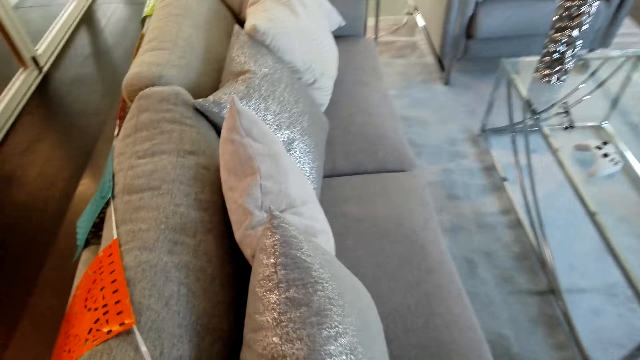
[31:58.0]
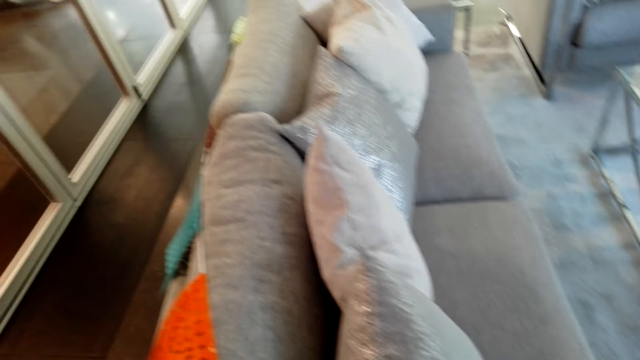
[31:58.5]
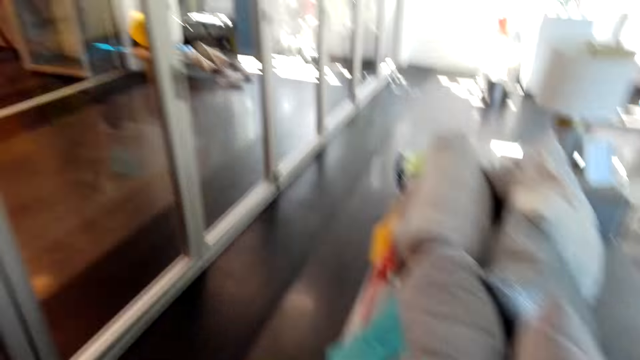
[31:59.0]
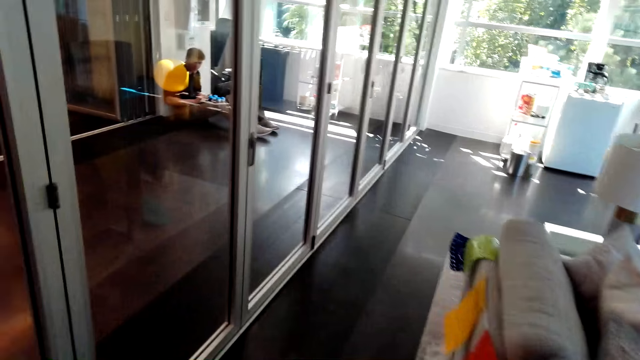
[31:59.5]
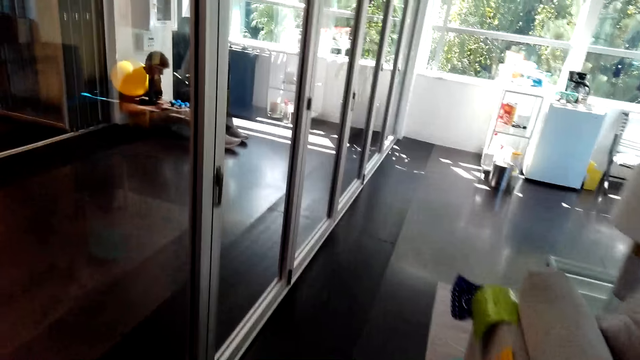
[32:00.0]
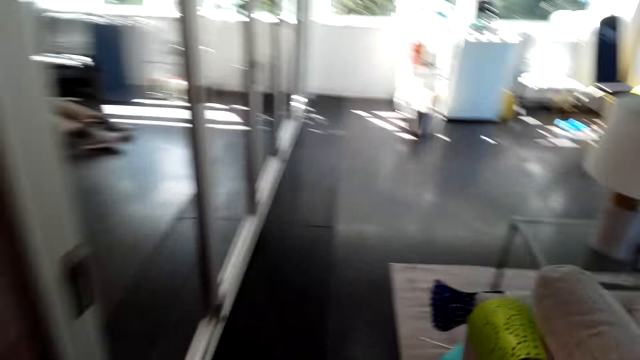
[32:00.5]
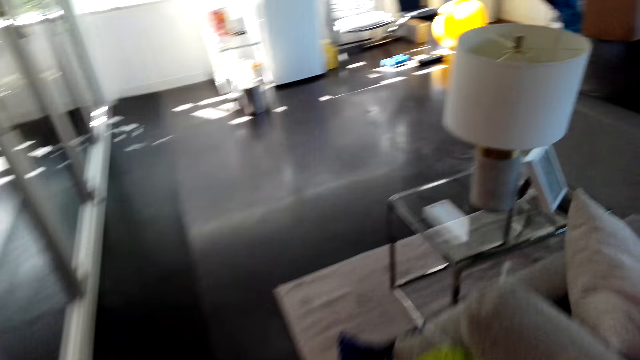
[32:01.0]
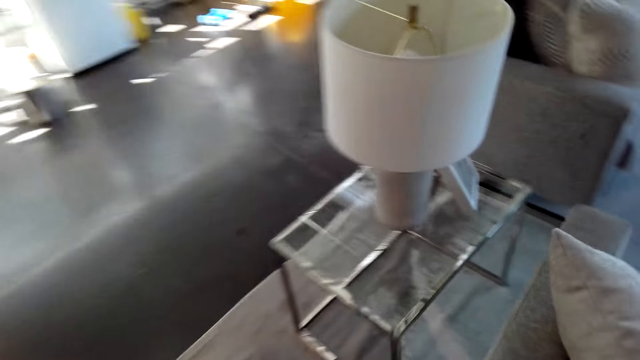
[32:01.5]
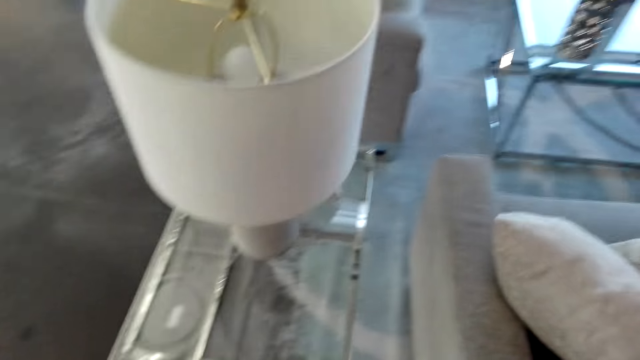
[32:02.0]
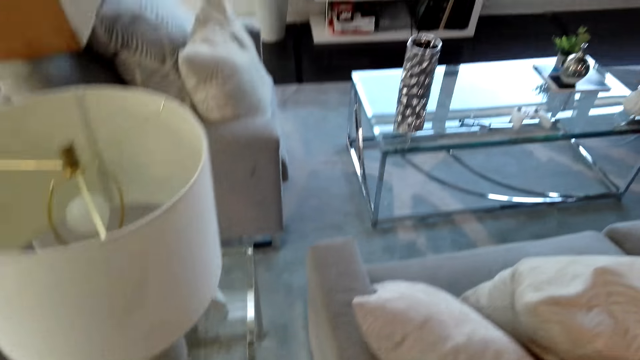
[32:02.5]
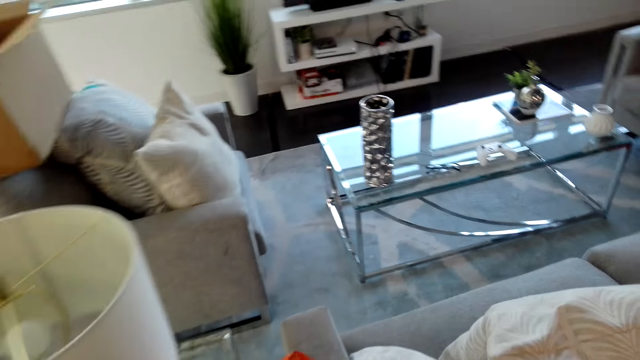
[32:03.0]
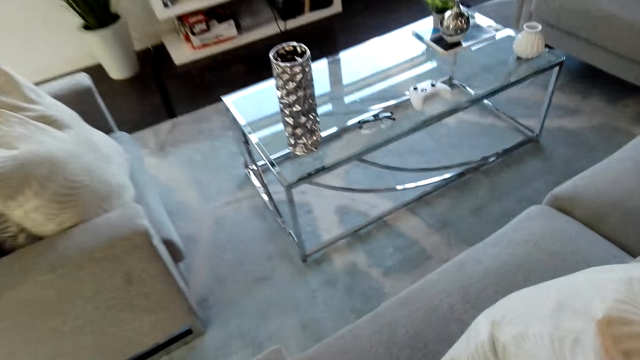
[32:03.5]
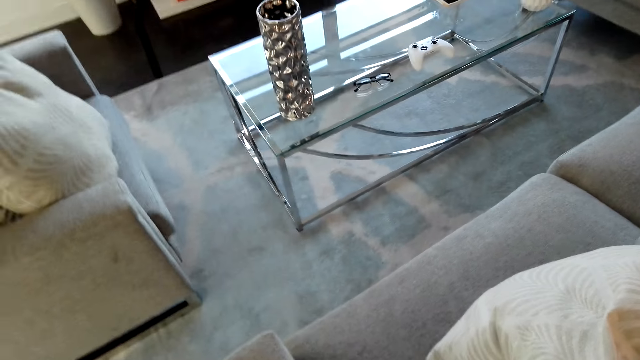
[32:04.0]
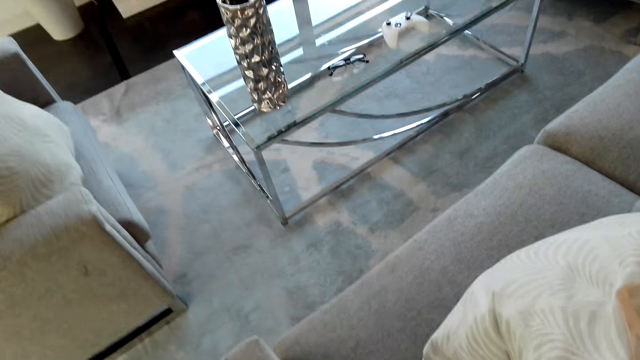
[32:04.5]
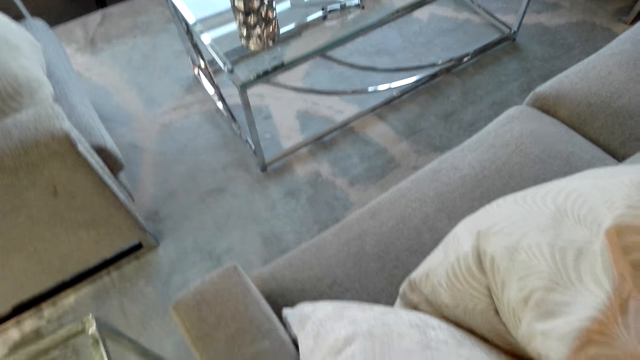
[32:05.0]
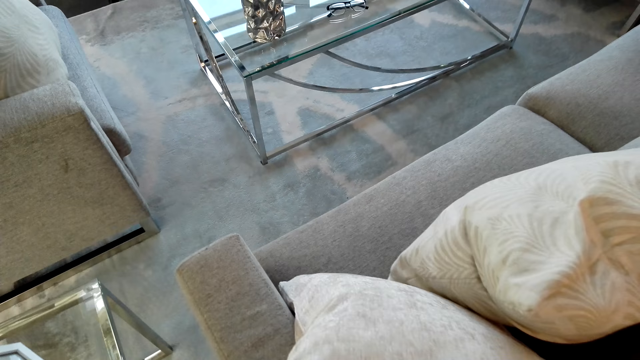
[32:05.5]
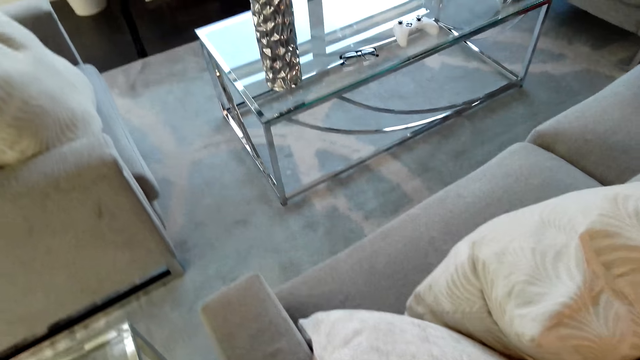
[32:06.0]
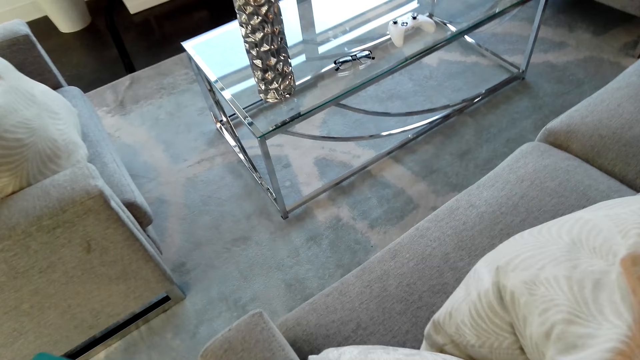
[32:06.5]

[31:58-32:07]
The camera wearer walks in the house.

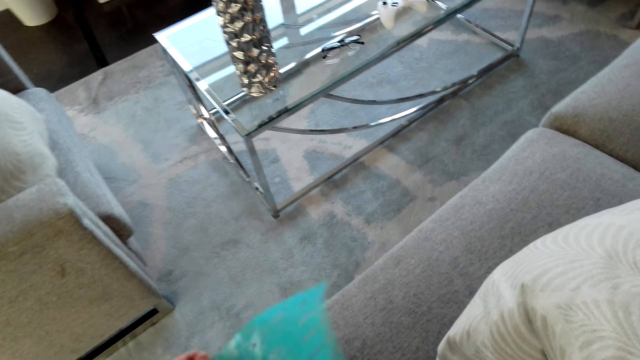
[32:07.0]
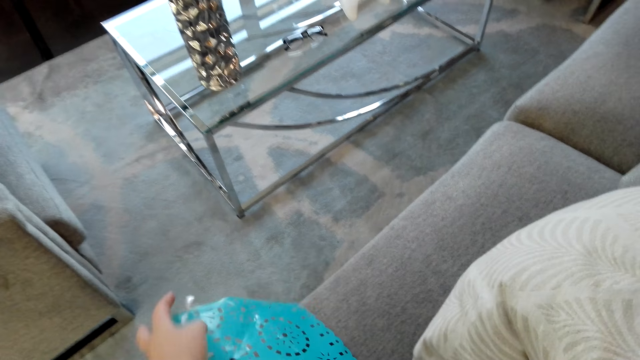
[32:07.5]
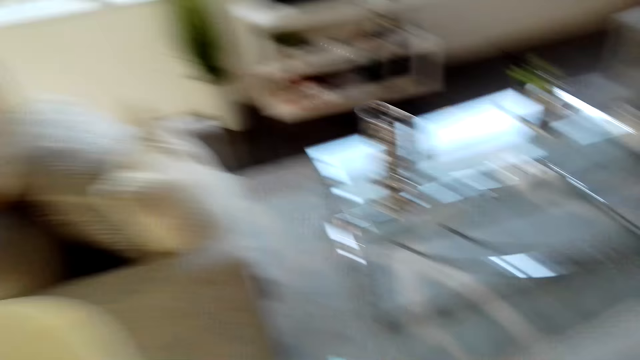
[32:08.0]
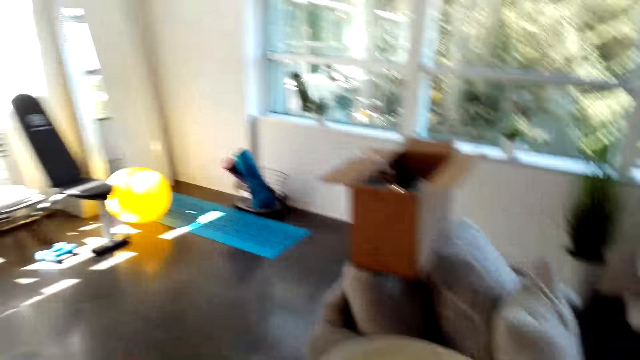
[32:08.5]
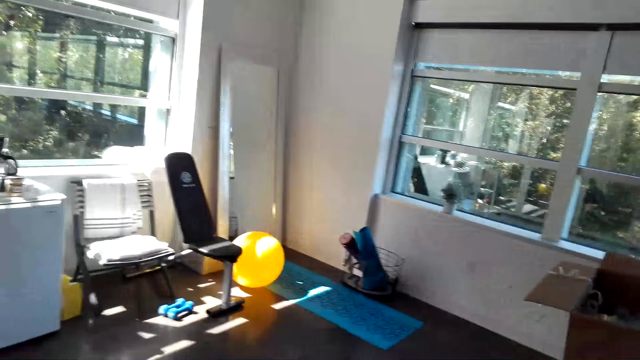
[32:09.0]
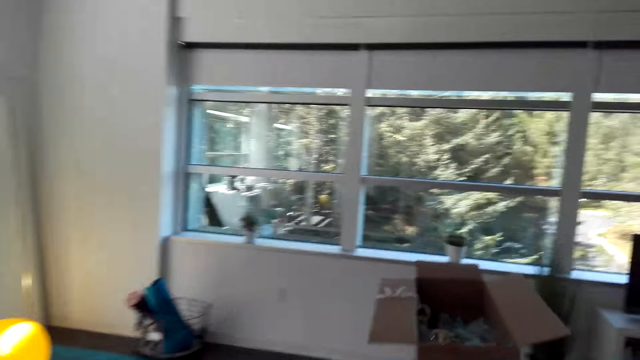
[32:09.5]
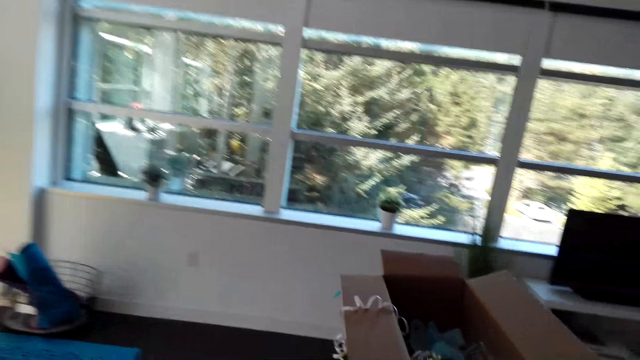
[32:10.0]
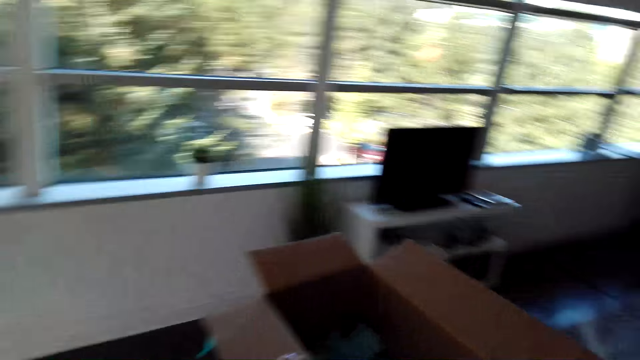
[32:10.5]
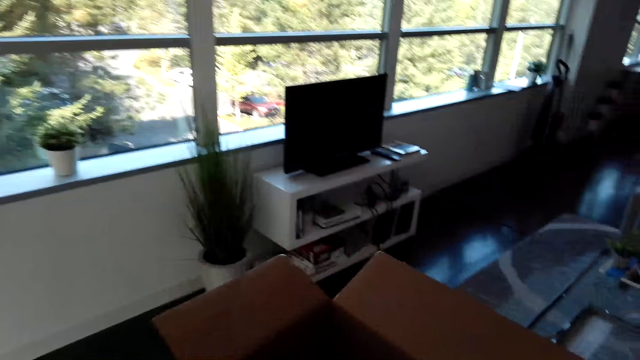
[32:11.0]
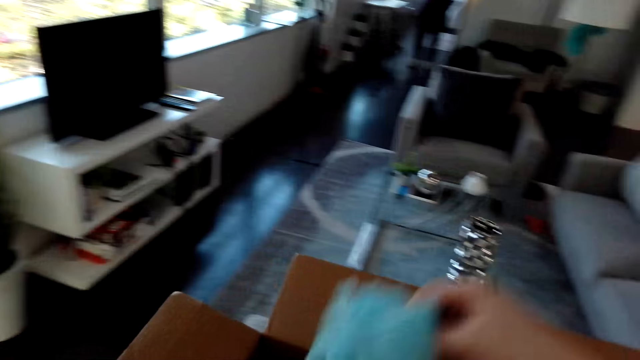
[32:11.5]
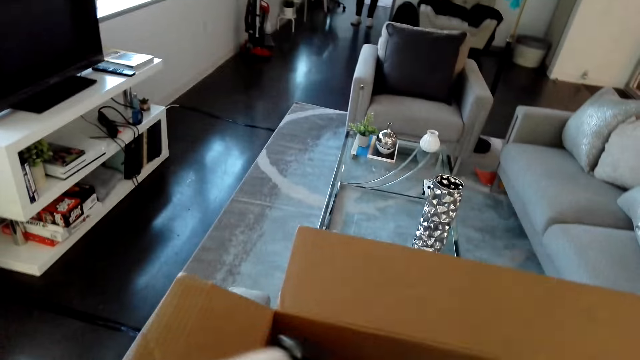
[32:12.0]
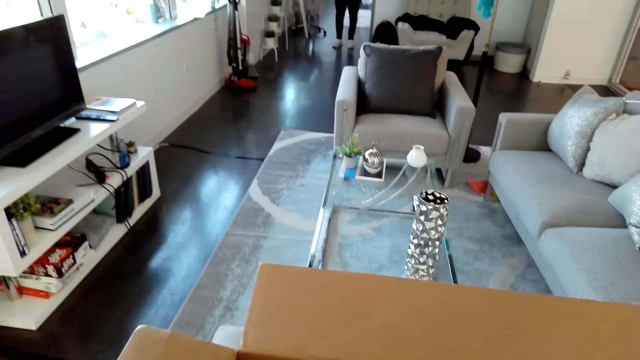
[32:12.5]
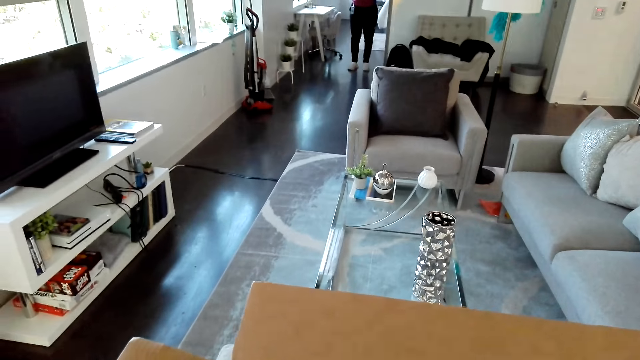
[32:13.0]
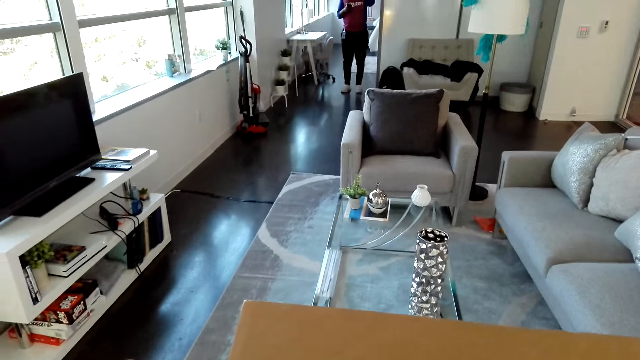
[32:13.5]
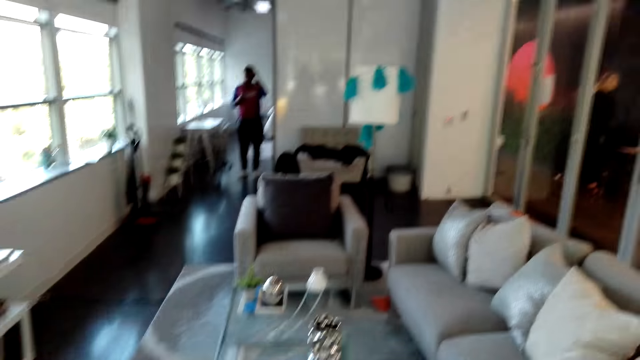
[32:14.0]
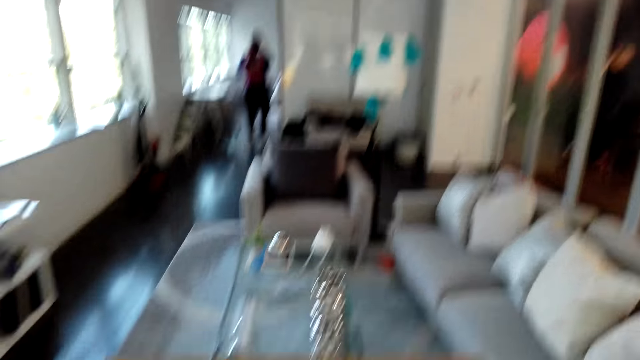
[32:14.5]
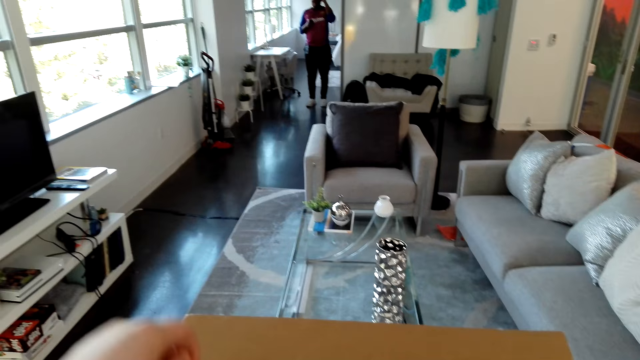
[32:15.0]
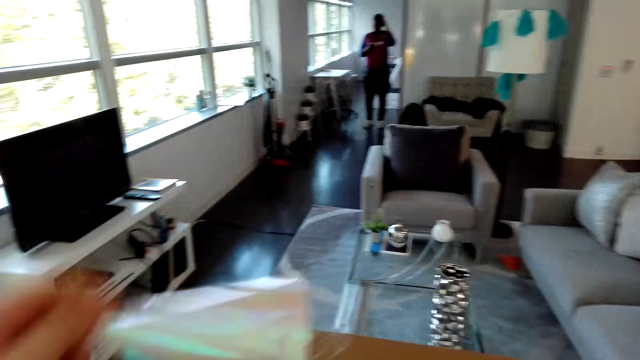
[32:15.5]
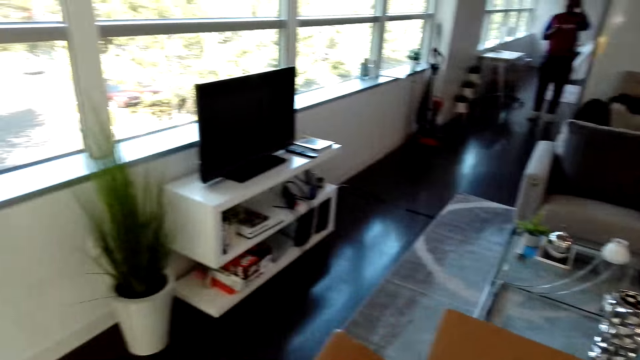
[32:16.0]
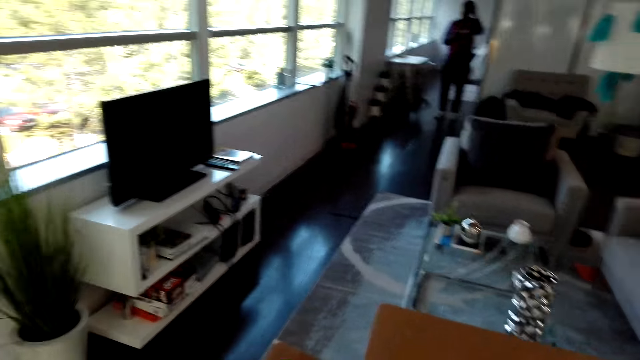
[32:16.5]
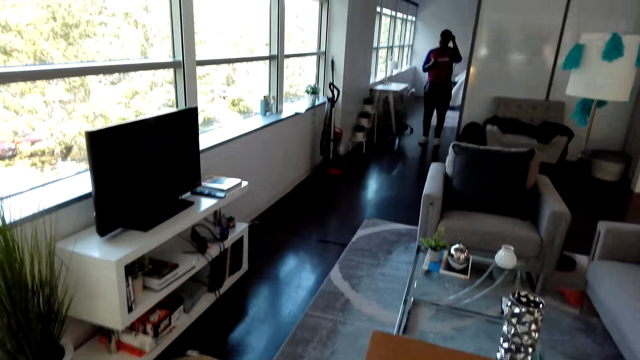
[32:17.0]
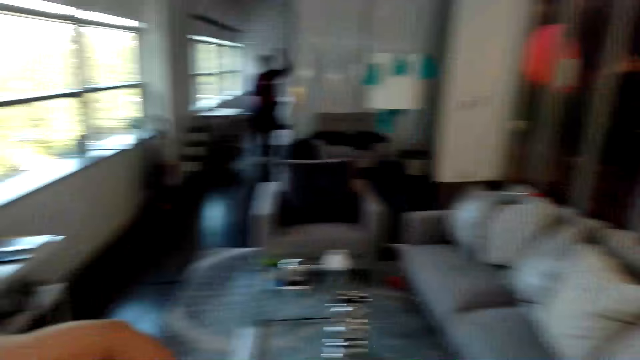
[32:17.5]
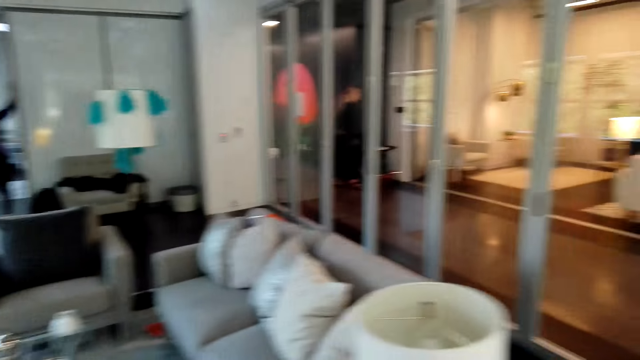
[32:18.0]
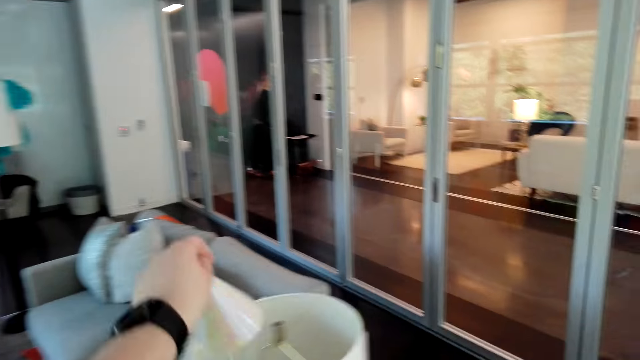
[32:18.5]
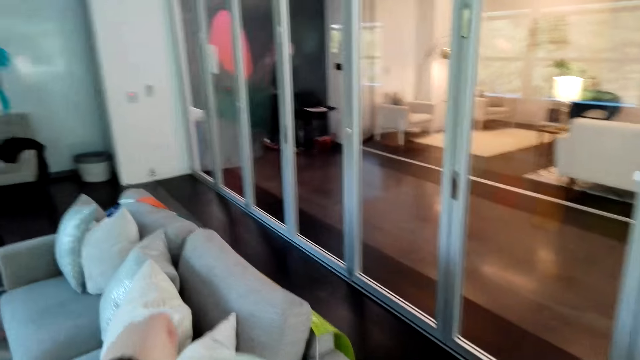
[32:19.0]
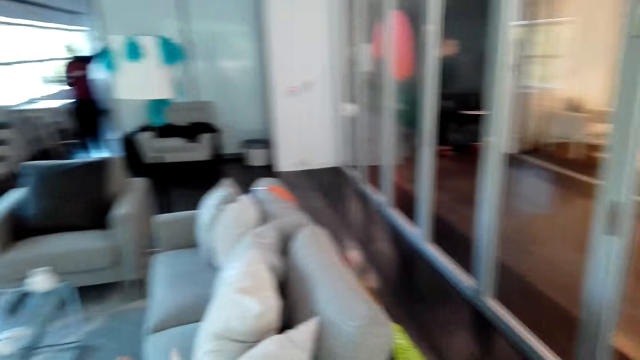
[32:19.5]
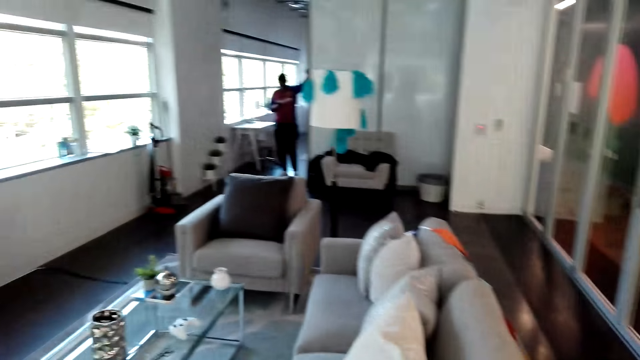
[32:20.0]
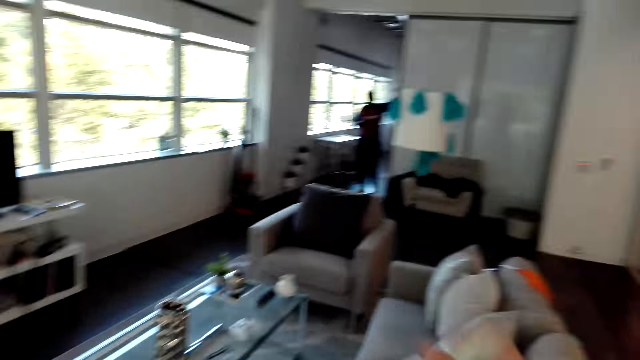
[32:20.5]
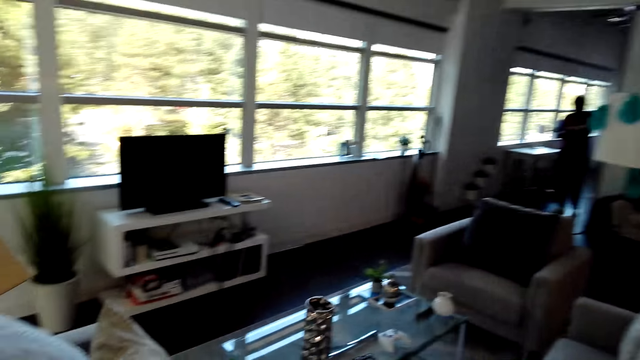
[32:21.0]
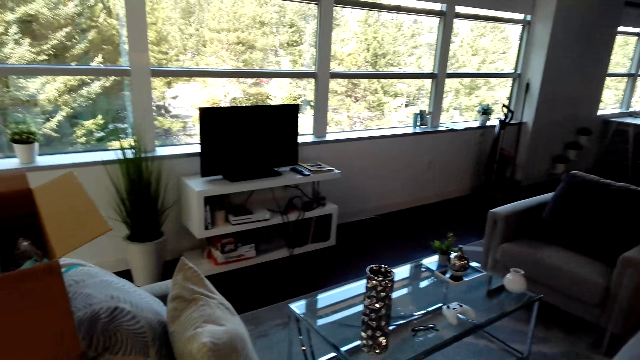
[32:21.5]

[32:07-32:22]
The camera wearer places the ribbon on the seat. They walk in the house. They pick up decoration ribbons. They place the ribbon on the bulb shade.
